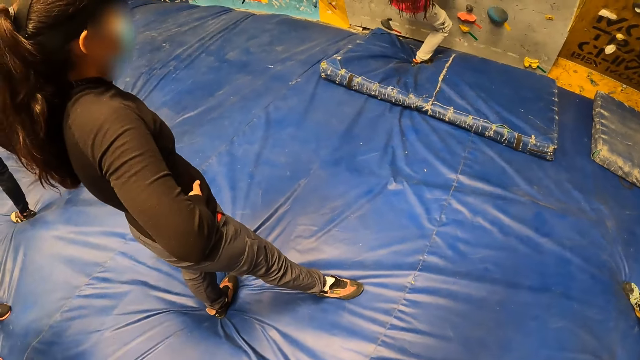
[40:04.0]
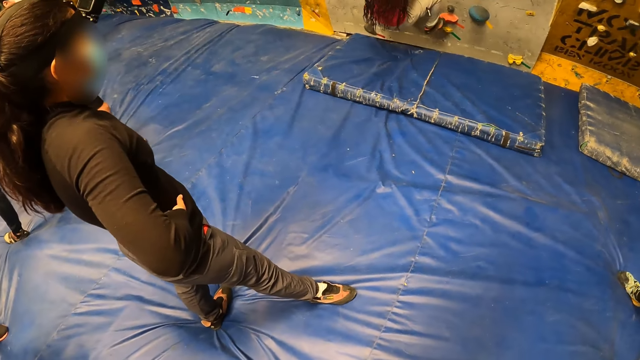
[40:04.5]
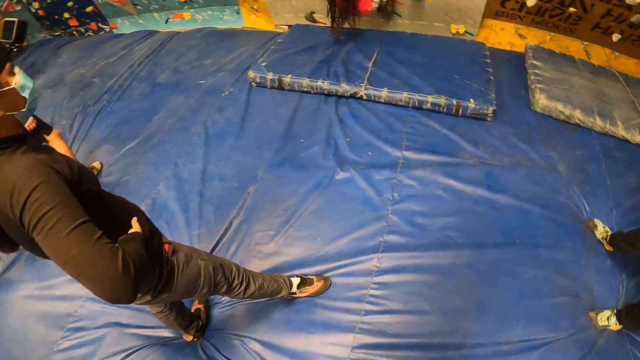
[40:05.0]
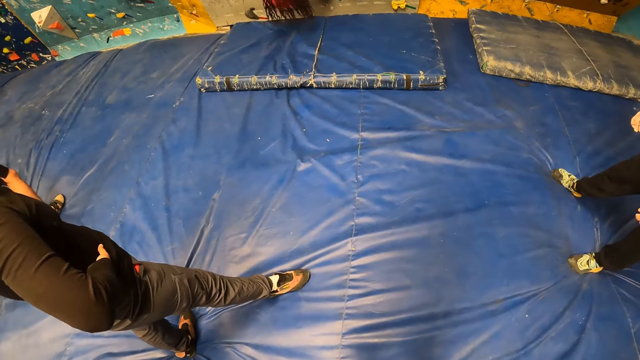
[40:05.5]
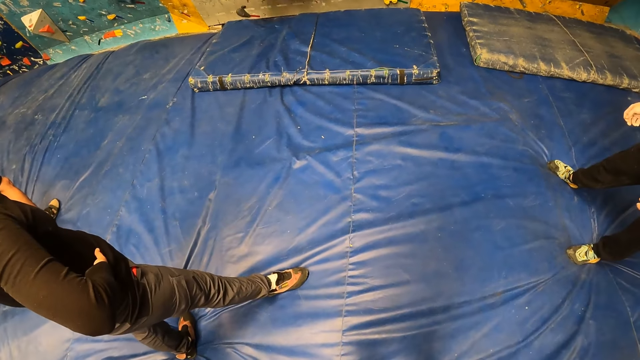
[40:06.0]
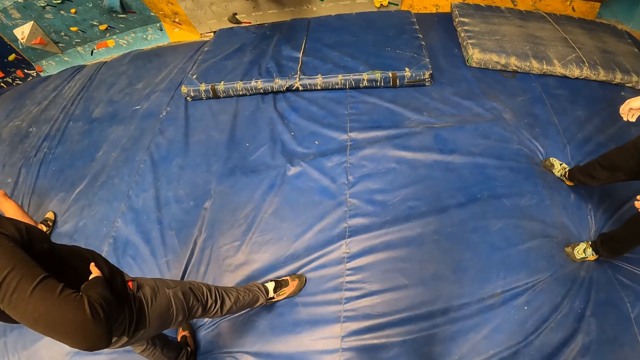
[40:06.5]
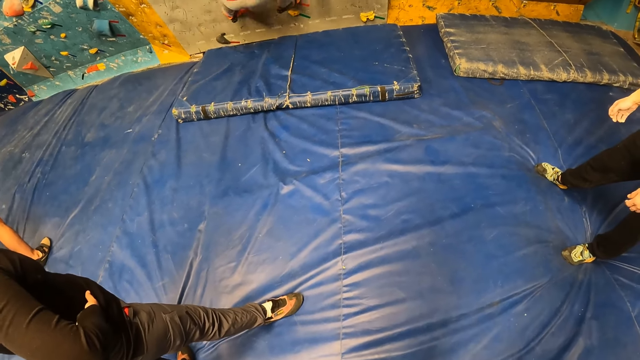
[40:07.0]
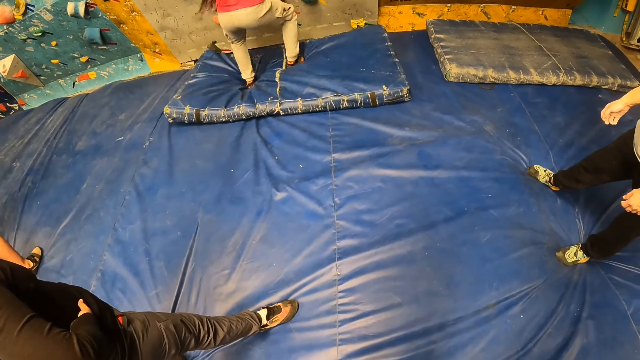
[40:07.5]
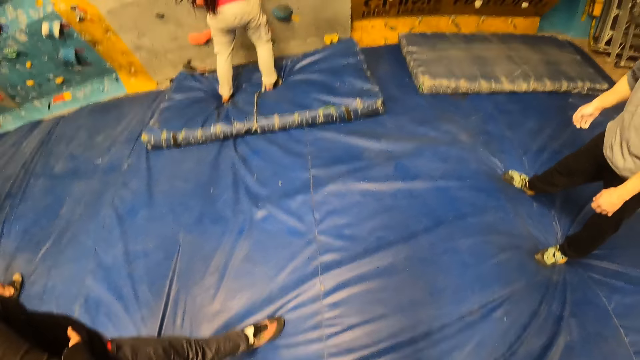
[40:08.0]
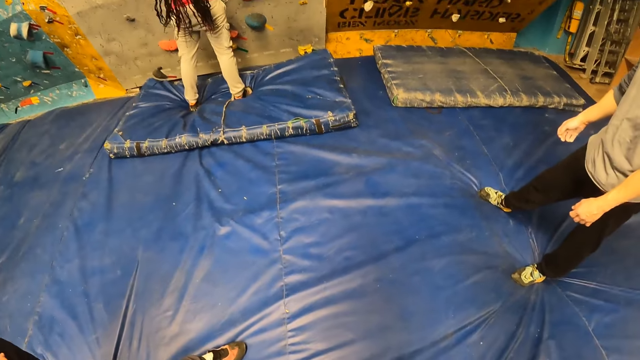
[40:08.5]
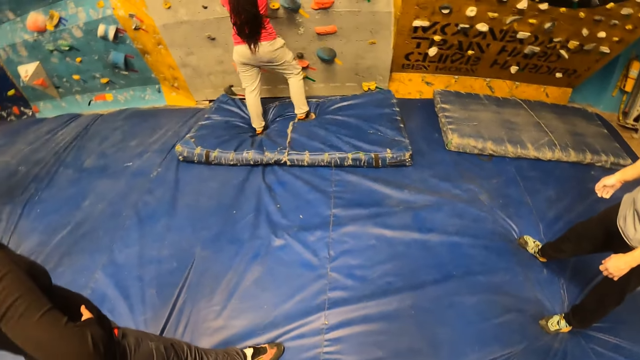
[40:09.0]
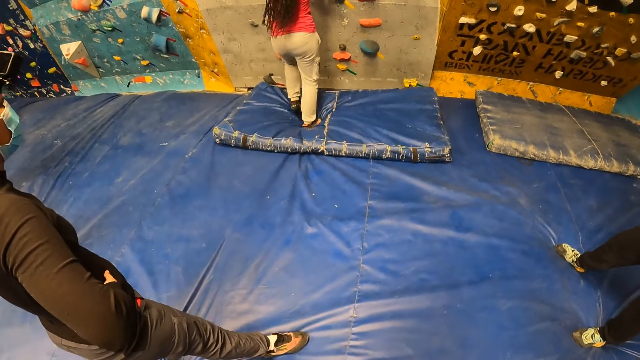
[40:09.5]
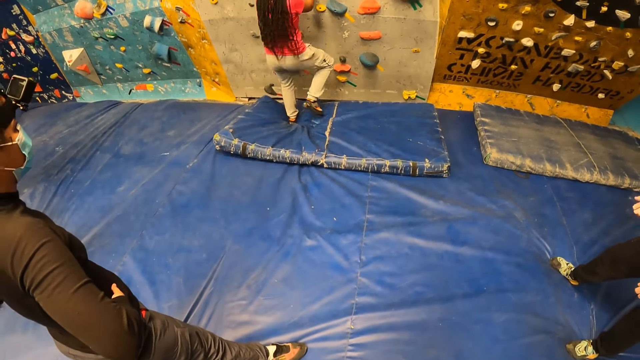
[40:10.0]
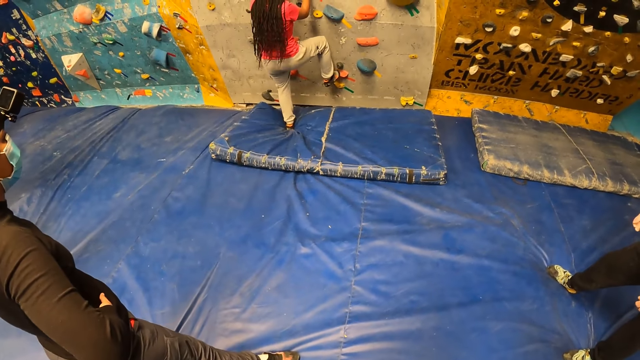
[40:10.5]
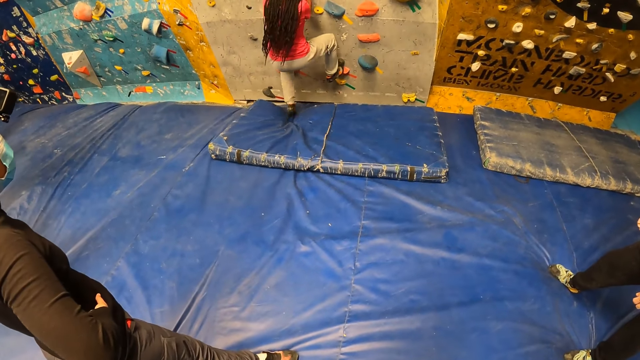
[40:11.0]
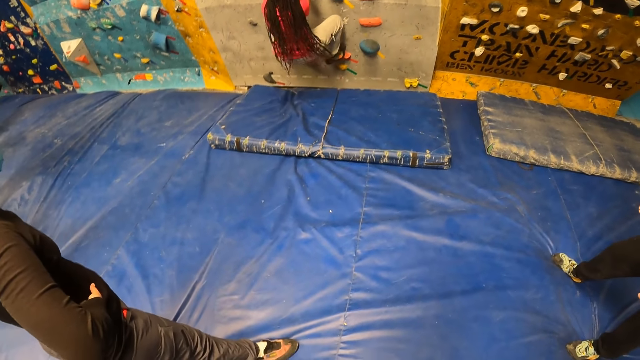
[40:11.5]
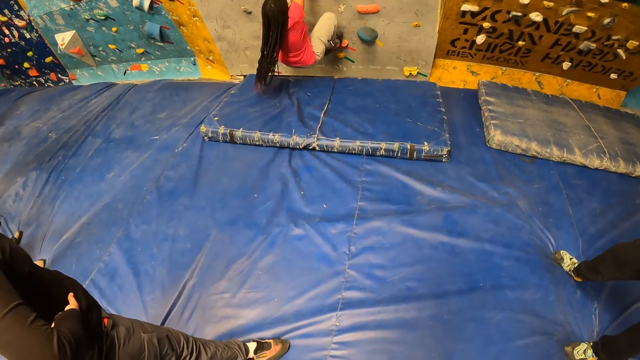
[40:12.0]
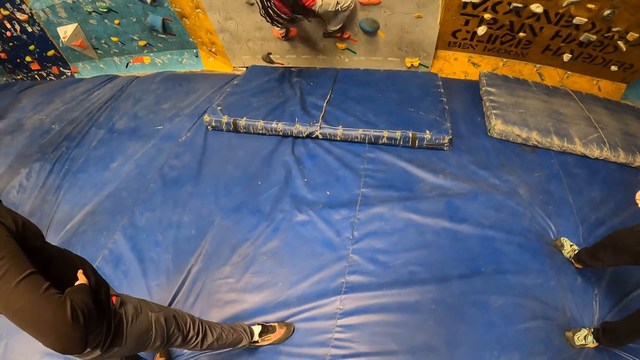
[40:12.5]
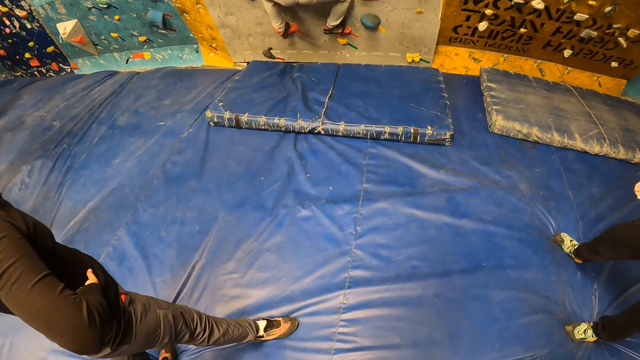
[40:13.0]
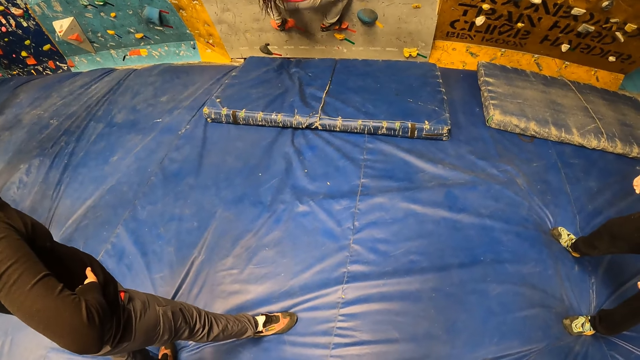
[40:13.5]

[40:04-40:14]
A woman climbs the rock wall.

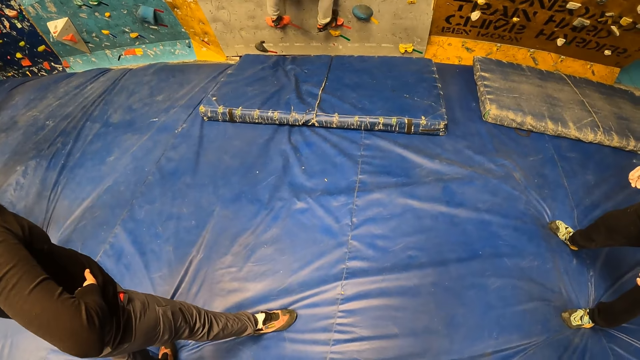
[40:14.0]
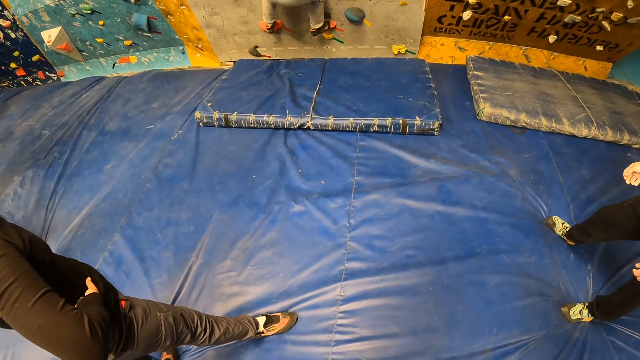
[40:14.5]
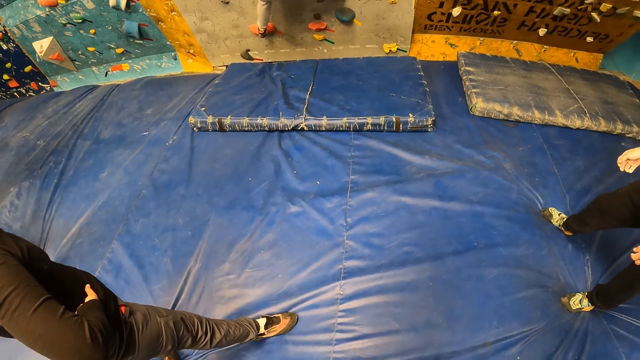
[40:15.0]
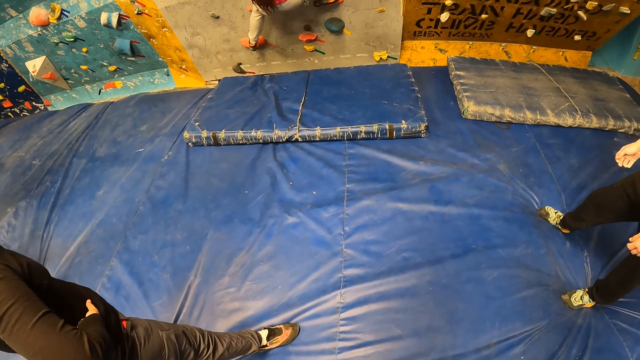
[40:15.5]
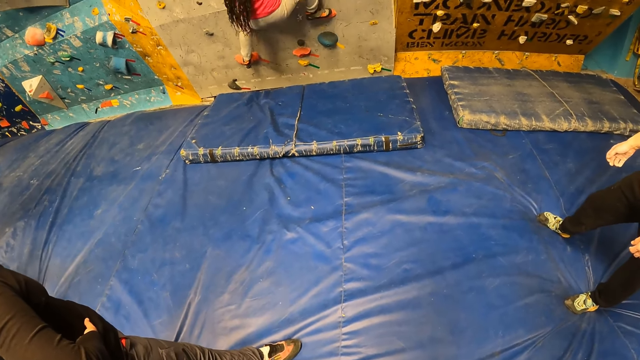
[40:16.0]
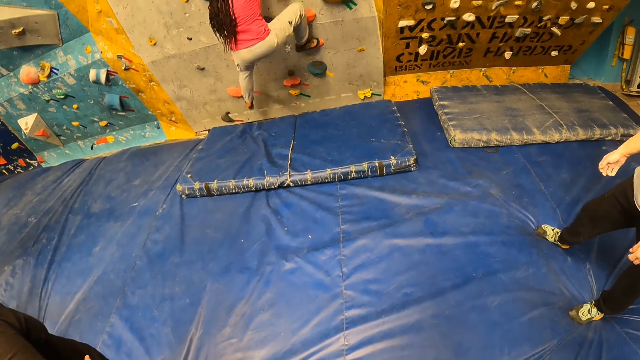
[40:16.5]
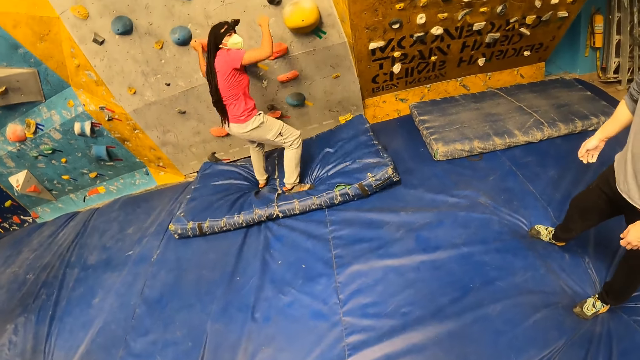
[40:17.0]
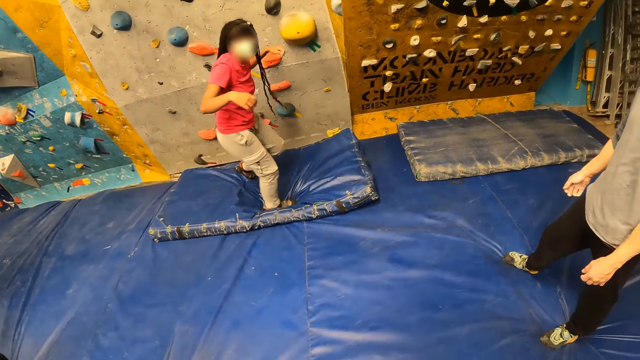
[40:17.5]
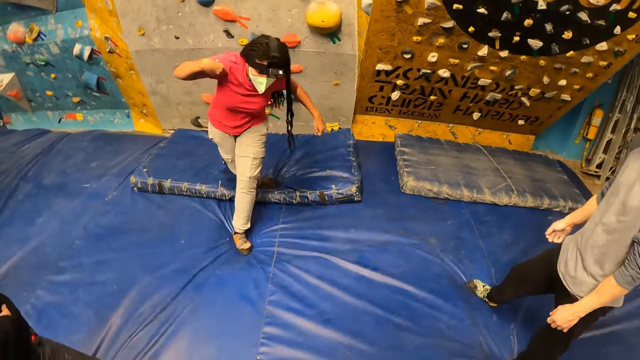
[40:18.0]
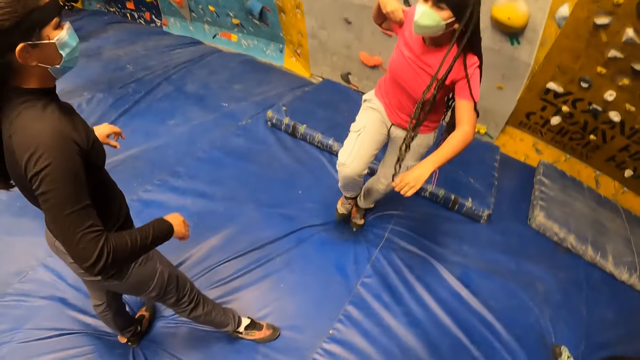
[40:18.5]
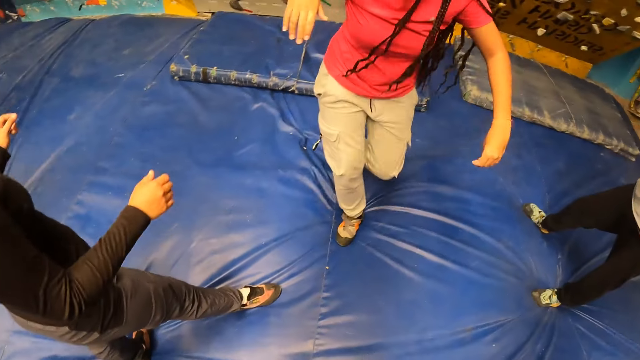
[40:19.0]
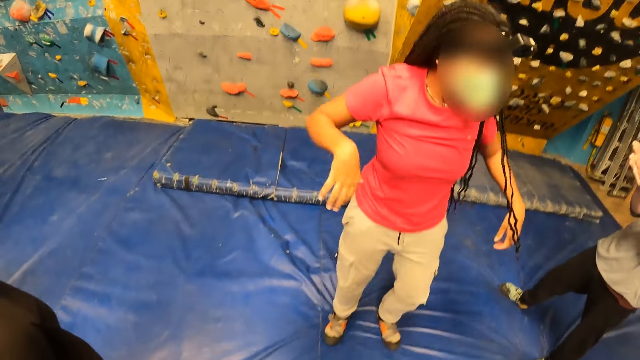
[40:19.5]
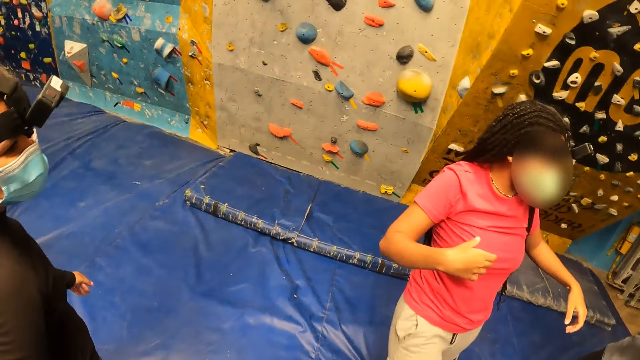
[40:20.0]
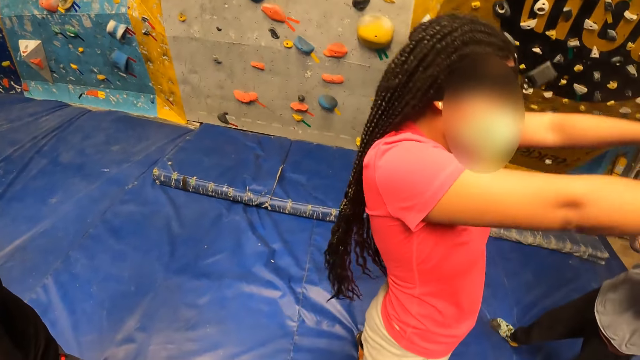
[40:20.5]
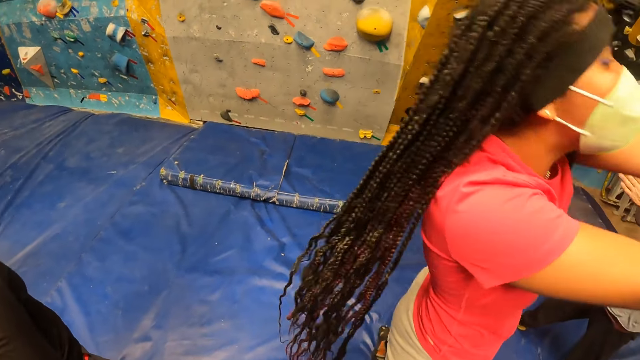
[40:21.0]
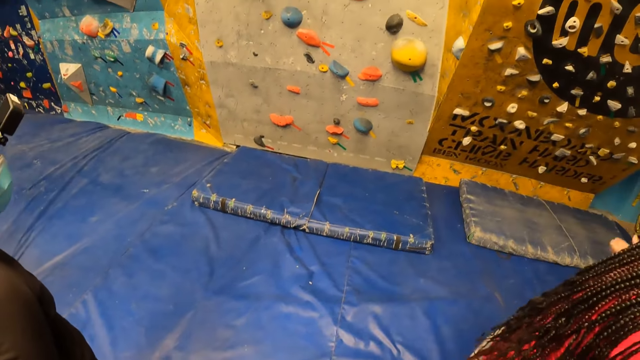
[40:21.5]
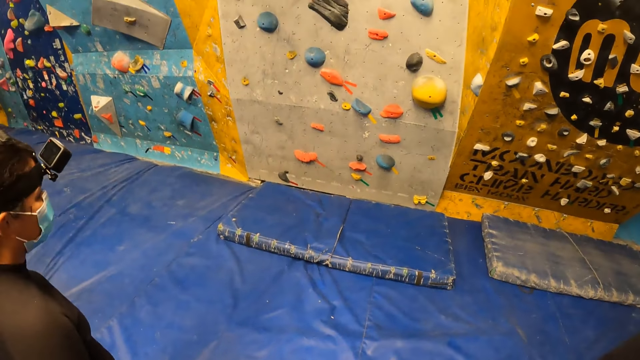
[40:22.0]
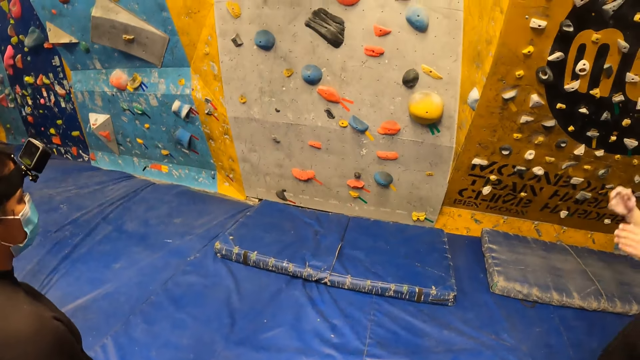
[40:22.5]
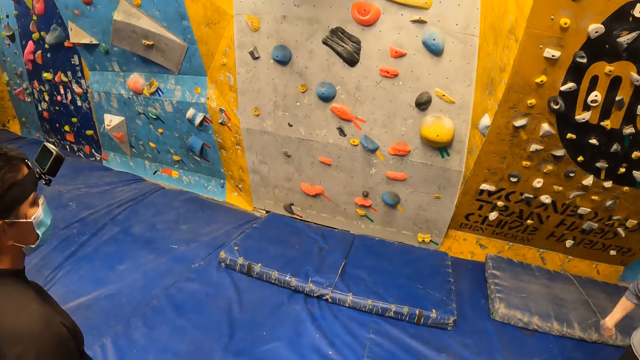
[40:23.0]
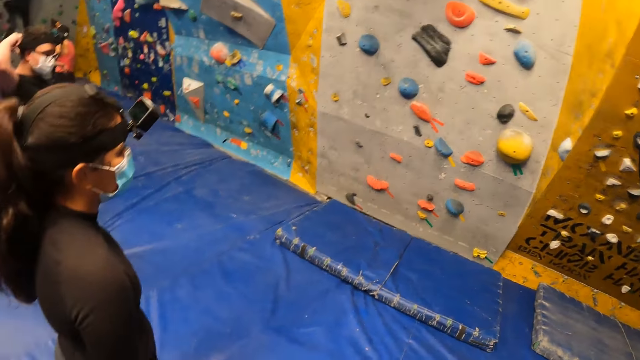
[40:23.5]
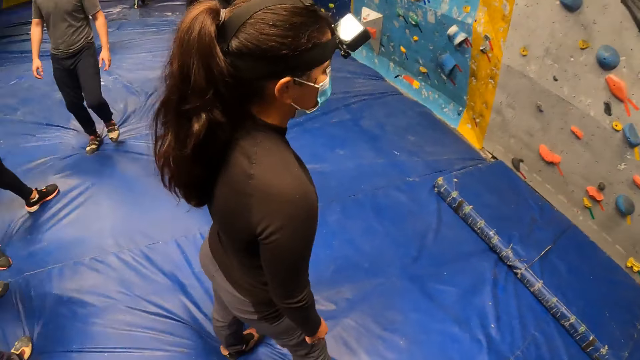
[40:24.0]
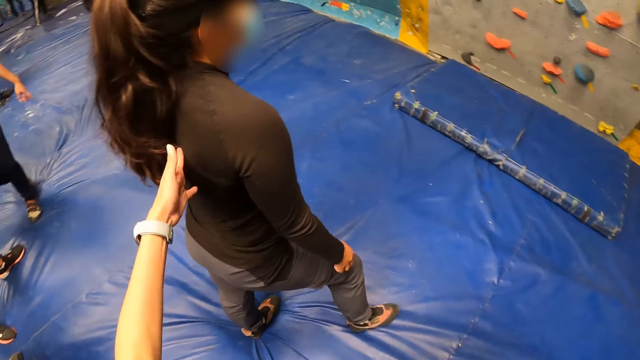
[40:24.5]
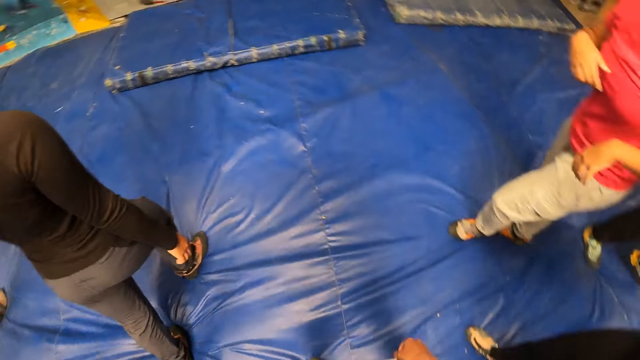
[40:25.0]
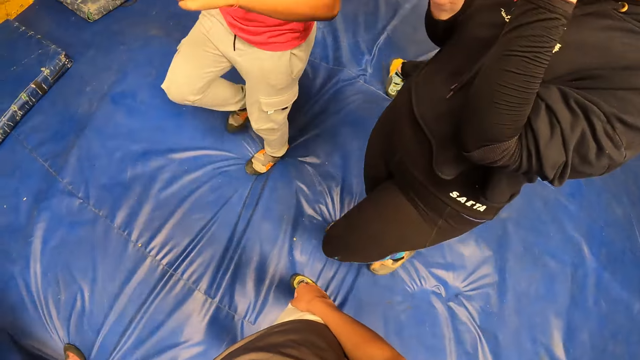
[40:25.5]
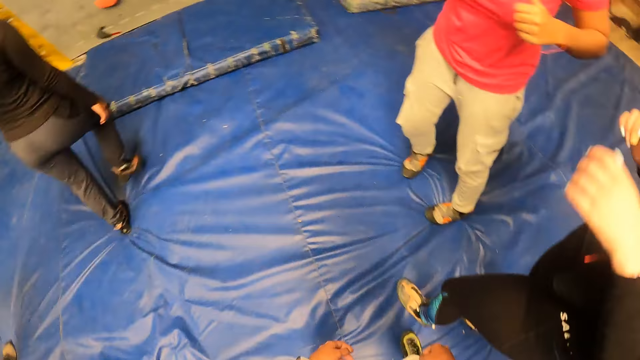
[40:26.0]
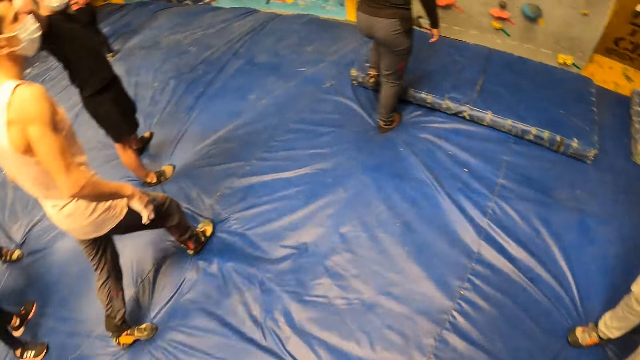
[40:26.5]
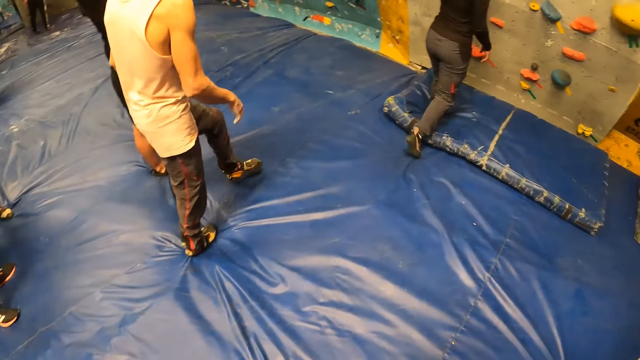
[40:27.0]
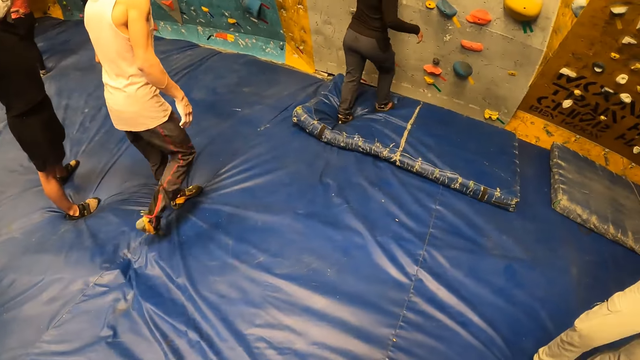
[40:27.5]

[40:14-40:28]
The camera wearer looks around the rock wall. The woman jumps down from the wall. The woman converses with a man. The woman shakes hands. The camera wearer looks around the rock wall. They interact with another woman. They push the other woman. They converse with the first woman and the man.
